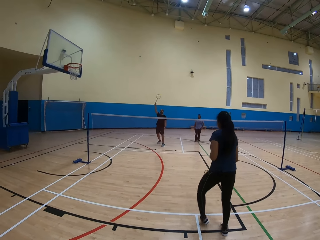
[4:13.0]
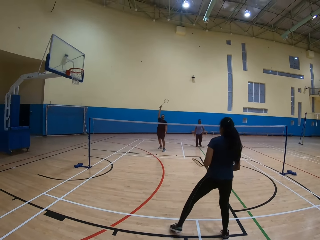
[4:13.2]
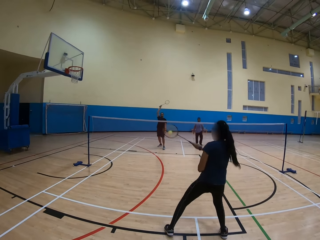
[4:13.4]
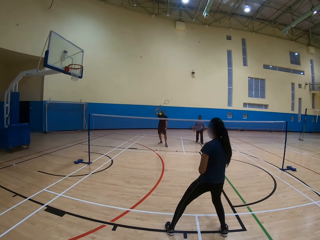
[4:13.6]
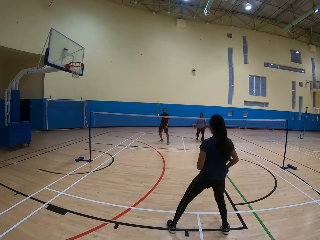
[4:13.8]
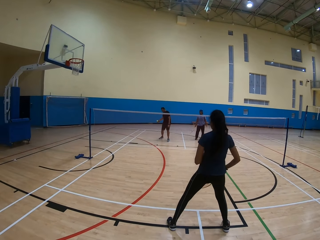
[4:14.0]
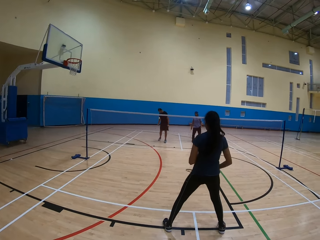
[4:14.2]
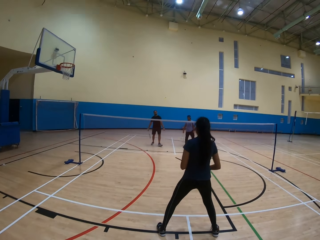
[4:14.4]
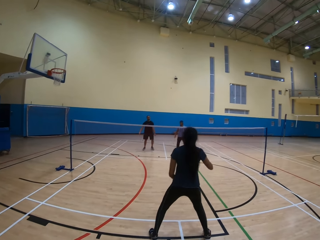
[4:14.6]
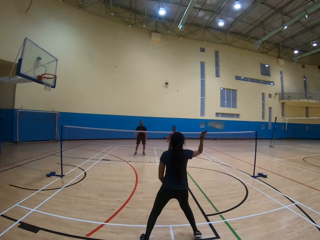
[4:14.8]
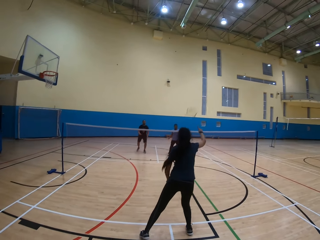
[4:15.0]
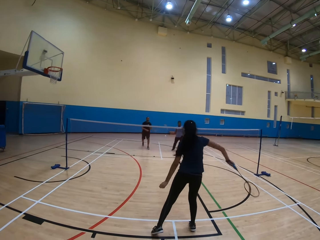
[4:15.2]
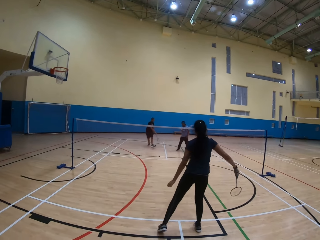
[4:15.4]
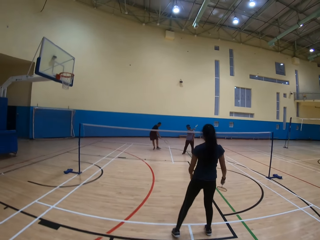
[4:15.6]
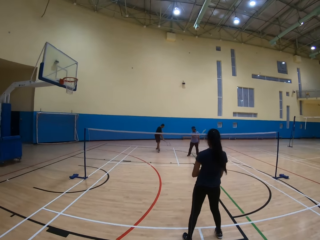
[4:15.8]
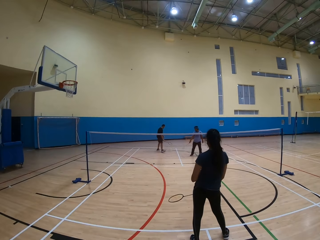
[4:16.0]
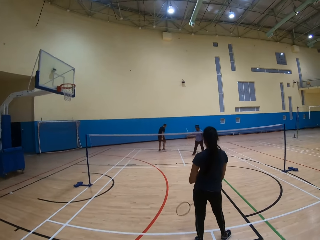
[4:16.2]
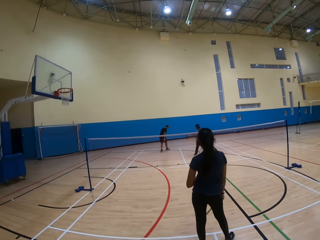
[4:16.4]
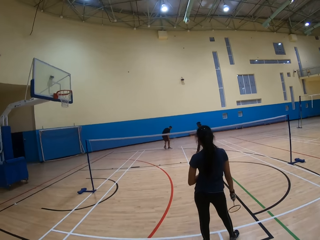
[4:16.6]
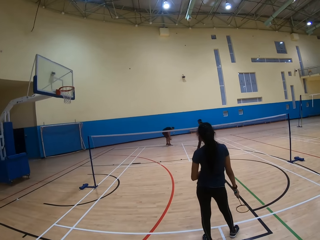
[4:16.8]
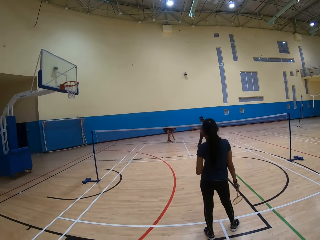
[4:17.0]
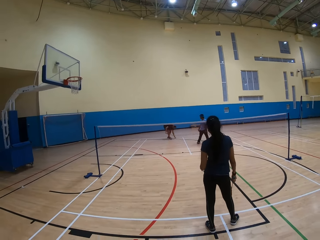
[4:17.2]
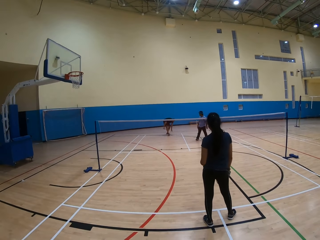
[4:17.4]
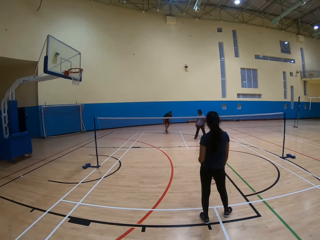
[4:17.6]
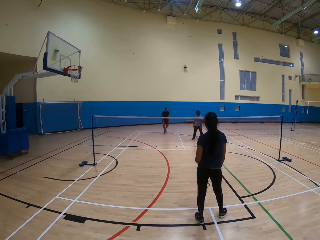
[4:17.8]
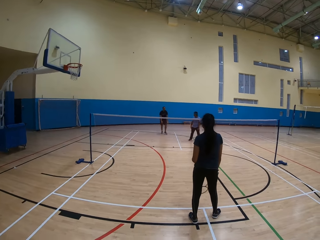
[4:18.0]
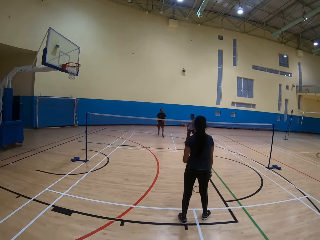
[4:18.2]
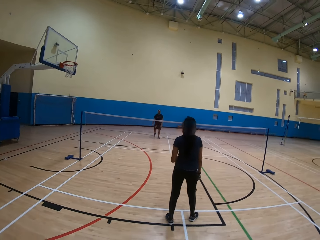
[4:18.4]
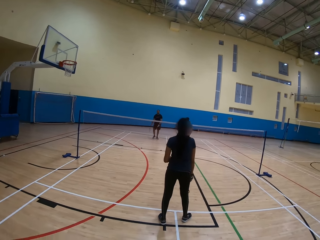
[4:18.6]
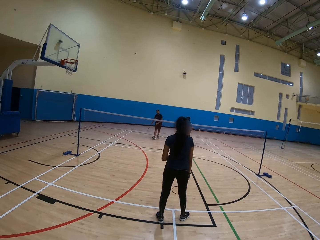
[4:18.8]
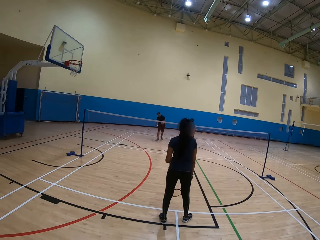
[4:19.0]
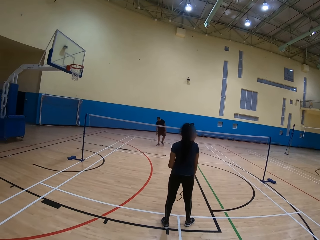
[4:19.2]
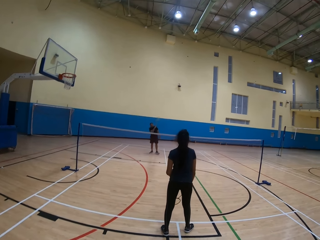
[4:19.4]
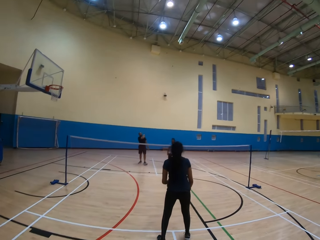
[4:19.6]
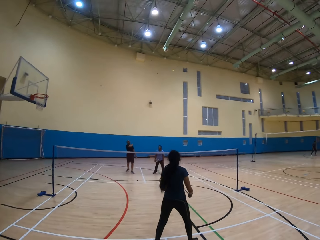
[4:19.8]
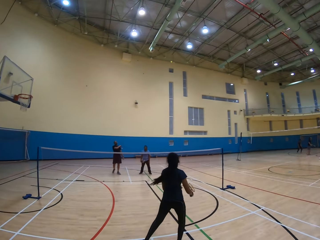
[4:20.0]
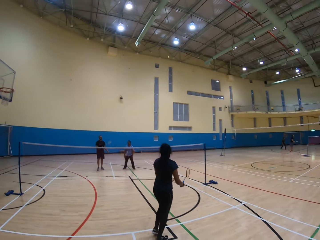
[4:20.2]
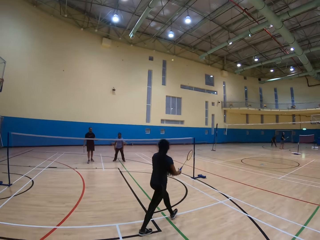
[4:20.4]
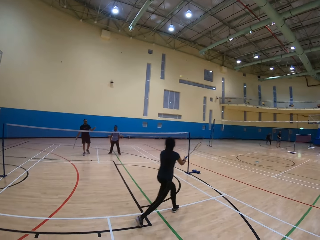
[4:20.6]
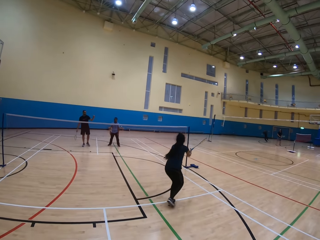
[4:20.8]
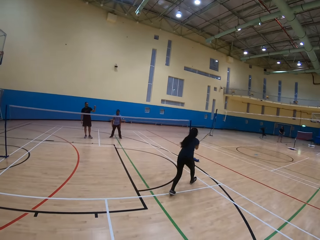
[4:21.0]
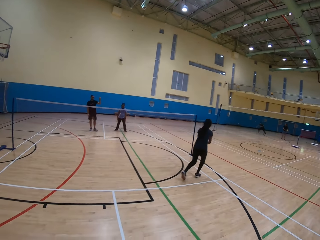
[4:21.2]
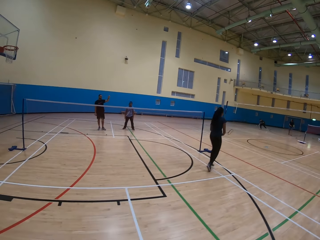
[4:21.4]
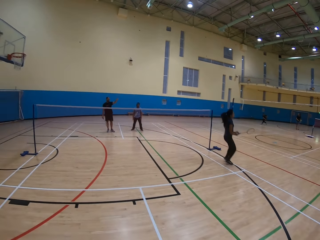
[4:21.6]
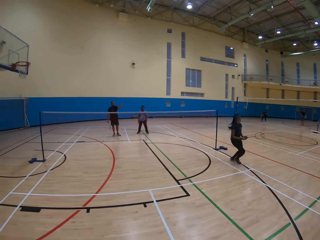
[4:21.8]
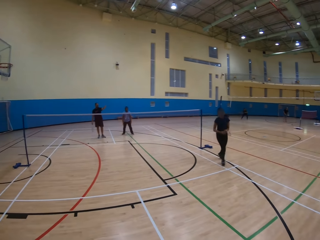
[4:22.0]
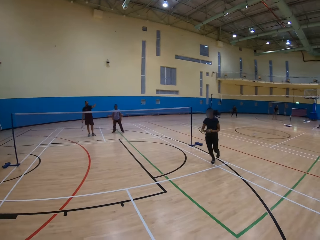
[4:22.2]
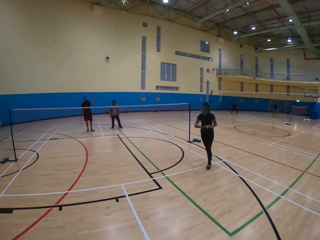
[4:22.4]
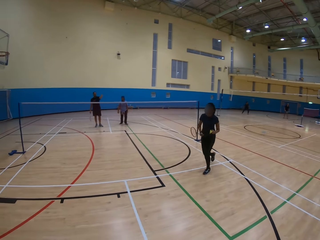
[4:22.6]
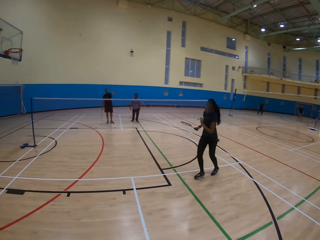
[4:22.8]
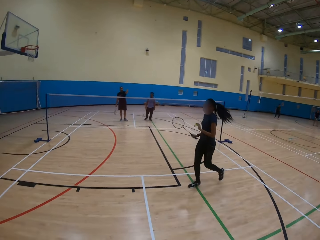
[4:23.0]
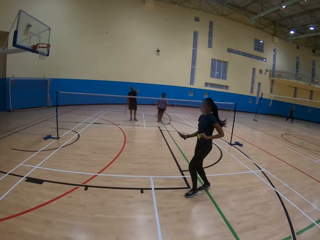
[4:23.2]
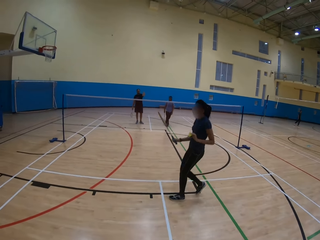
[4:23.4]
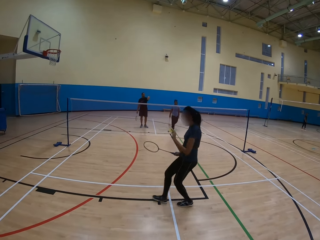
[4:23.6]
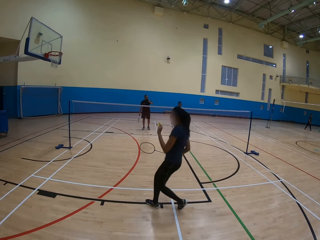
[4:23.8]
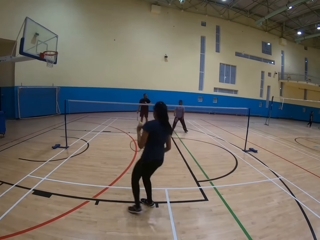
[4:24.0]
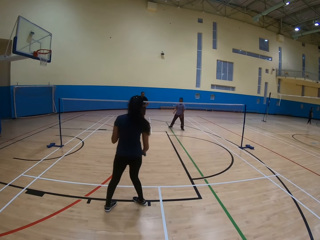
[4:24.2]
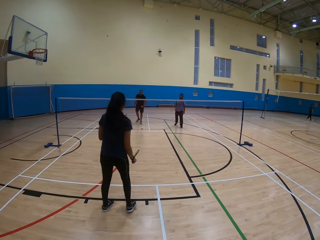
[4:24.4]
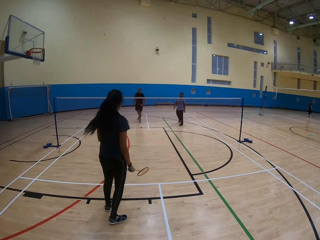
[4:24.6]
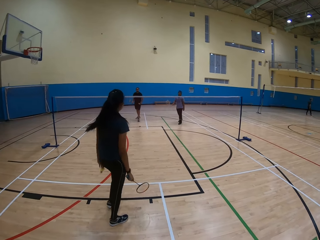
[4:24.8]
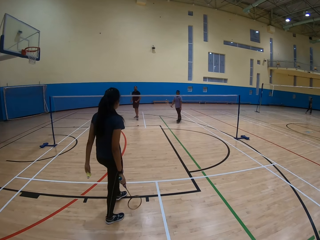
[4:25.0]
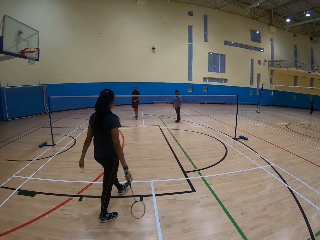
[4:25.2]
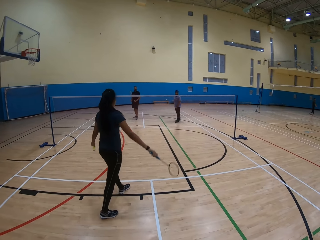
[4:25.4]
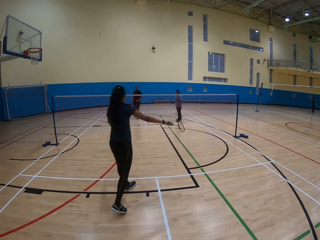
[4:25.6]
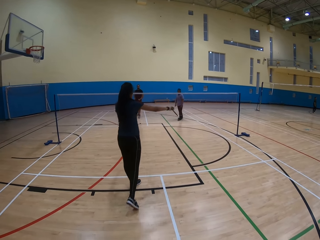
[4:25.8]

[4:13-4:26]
A woman plays the badminton game. A man plays the badminton game. The woman plays the badminton game. The man picks up the shuttlecock or ball from the floor. The man throws the ball and plays the badminton game. The woman plays the badminton game. The woman catches the ball and moves around.

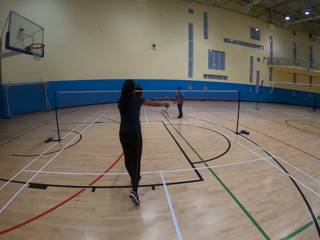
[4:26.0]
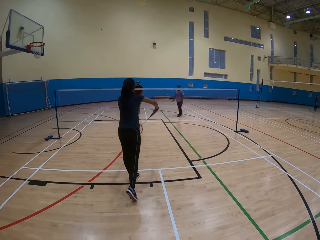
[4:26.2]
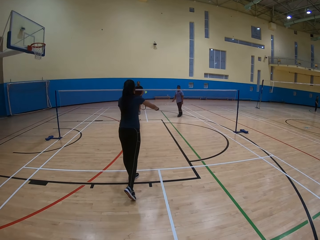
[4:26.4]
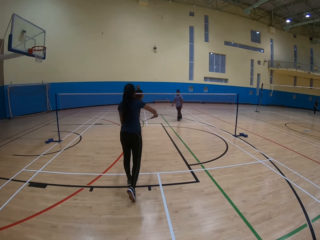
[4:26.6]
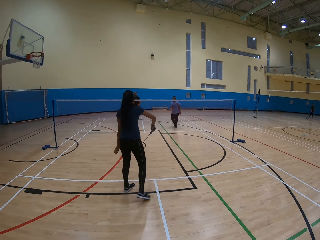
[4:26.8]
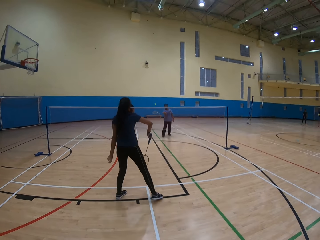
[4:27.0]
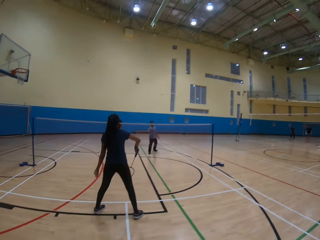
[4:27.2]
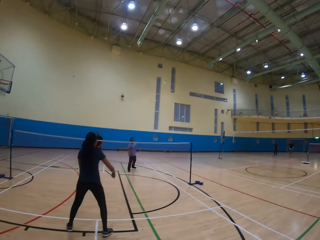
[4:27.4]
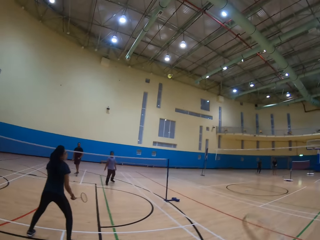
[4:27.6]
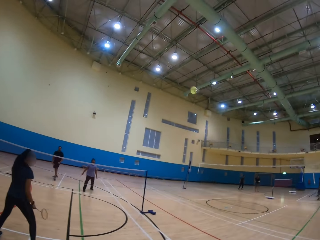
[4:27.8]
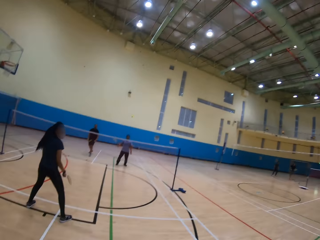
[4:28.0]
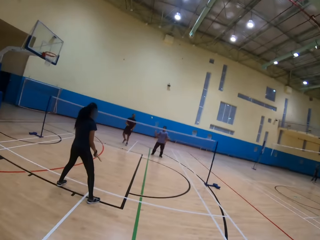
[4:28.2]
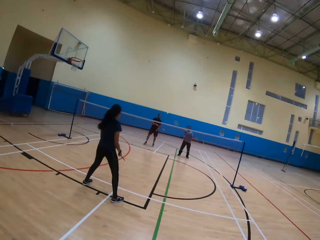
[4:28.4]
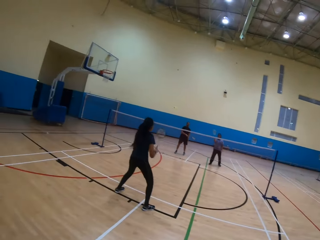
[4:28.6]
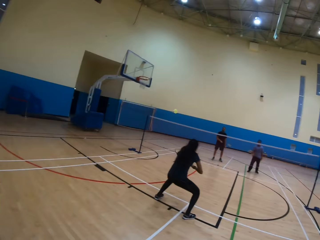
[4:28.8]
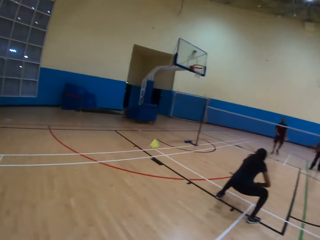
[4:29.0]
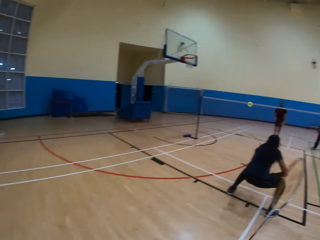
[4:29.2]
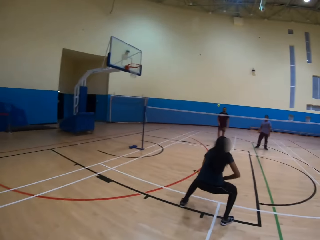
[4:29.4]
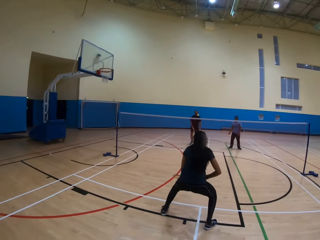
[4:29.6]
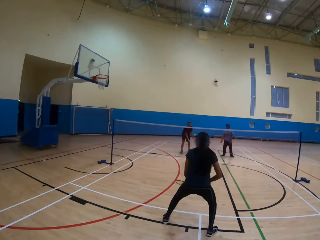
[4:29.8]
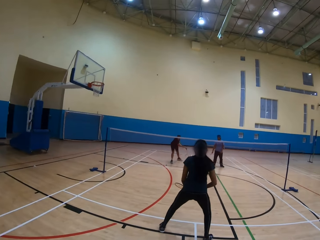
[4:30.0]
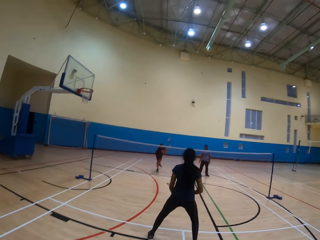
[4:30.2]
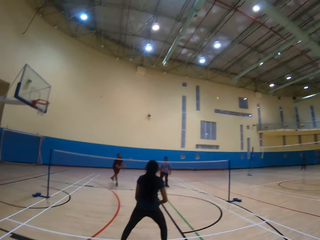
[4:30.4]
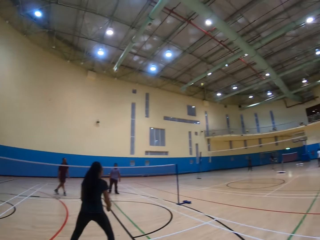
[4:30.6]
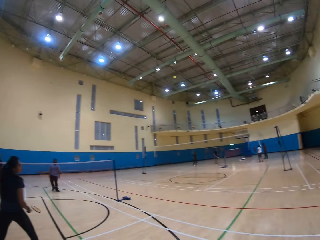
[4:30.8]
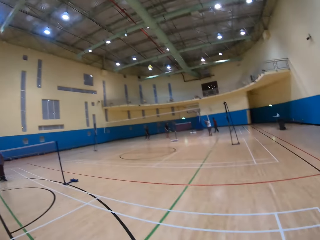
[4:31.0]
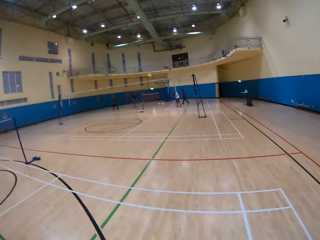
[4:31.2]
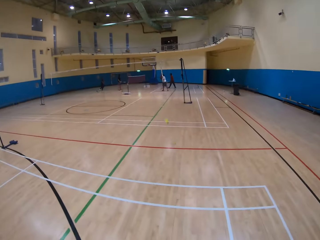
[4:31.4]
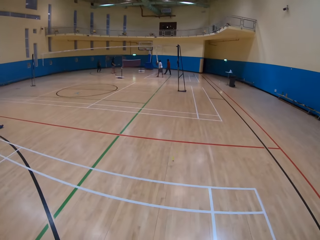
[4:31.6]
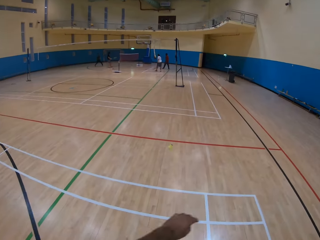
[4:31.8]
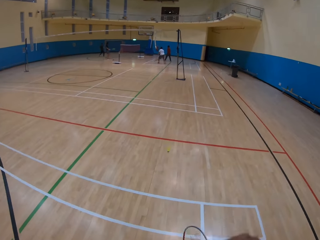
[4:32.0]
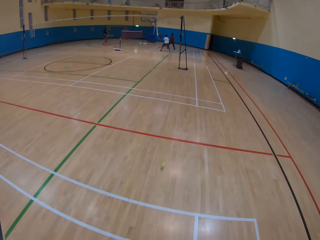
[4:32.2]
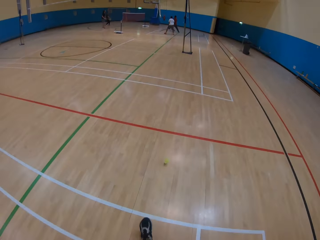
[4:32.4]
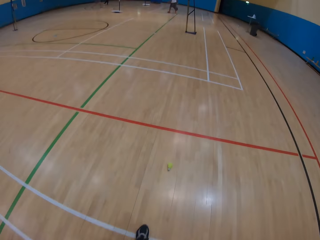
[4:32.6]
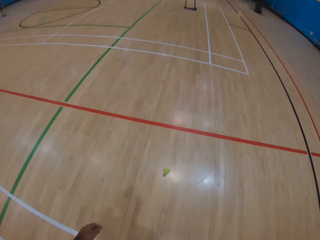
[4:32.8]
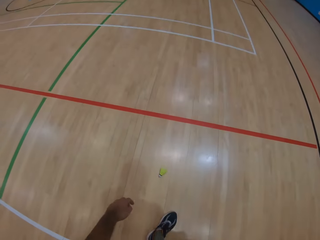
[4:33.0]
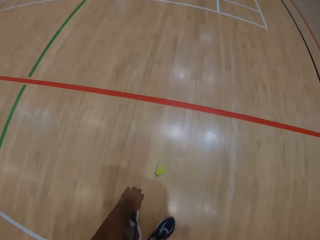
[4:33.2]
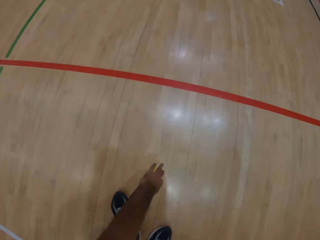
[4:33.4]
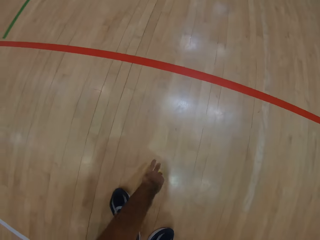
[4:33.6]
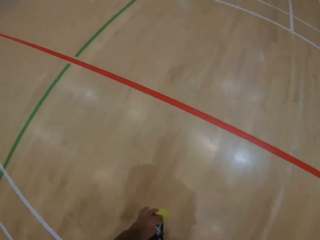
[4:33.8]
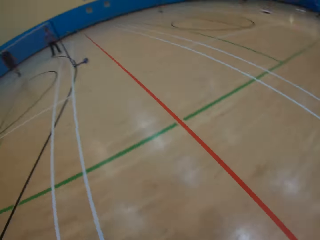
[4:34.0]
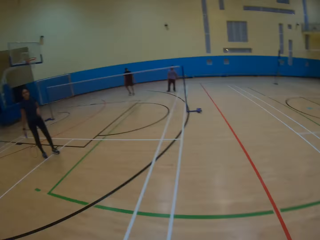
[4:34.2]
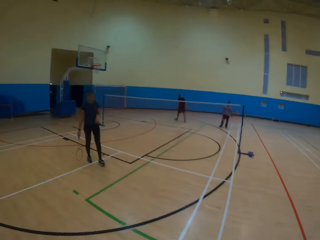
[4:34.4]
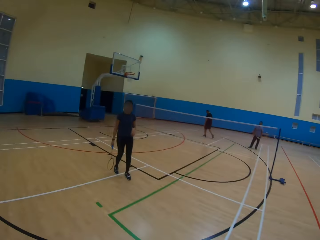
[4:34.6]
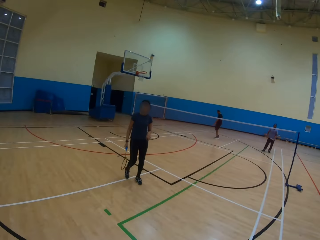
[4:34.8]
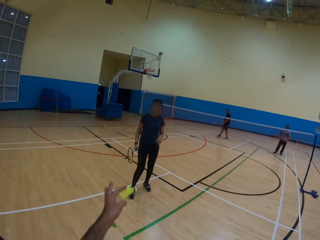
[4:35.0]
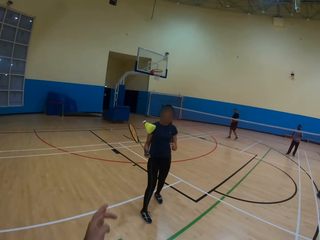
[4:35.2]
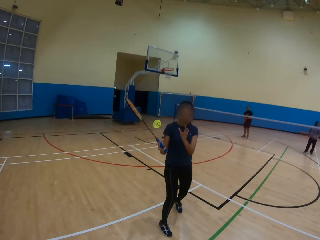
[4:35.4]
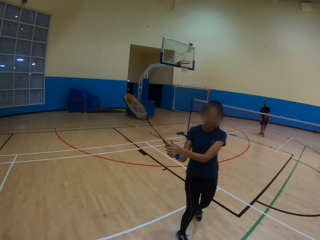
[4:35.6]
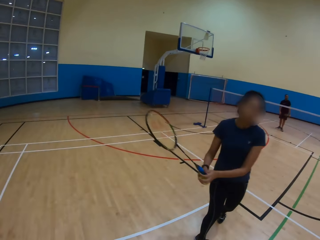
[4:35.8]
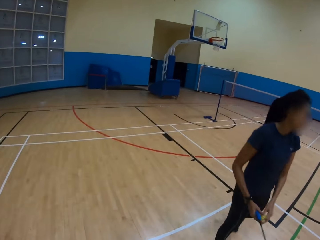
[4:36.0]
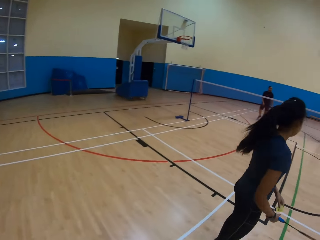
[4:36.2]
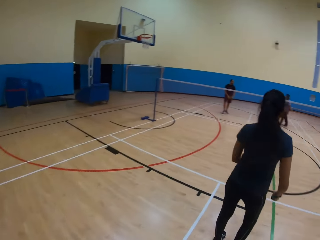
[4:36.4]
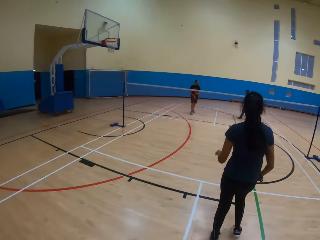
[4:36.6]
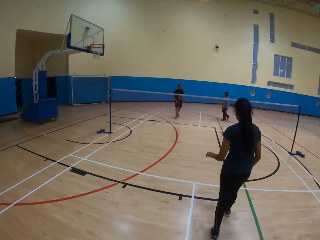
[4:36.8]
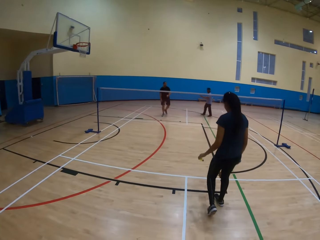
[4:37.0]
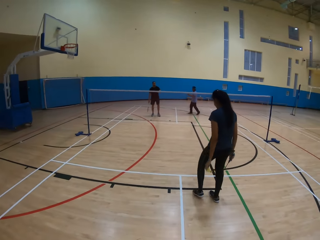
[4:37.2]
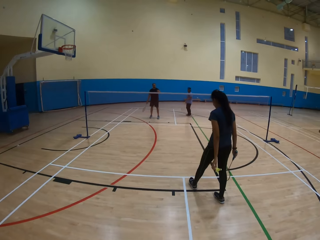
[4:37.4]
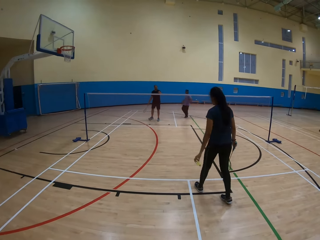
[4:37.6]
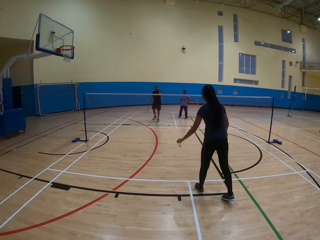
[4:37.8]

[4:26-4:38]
A woman throws the ball and plays the badminton game. A man plays the badminton game. Another man plays the badminton game. The woman plays the badminton game. The other man plays the badminton game. The camera wearer looks around, plays the badminton game, and moves ahead. They pick up the shuttlecock or ball from the floor with the hand, look around, and throw the shuttlecock to the woman. The woman looks around and moves ahead.
